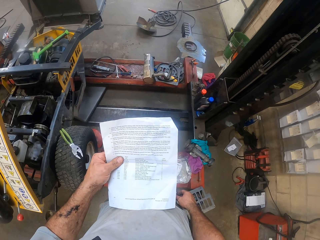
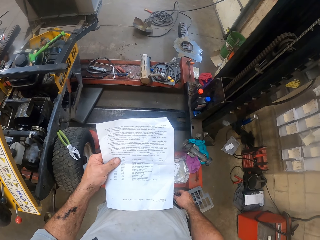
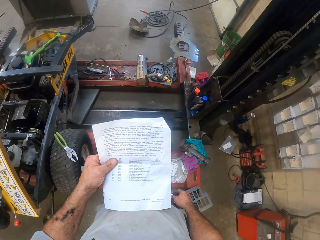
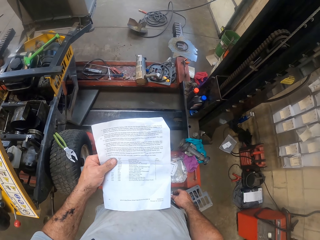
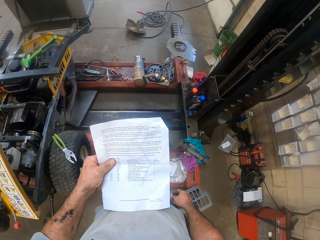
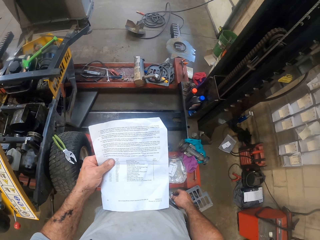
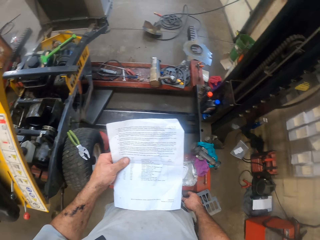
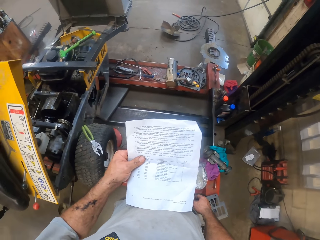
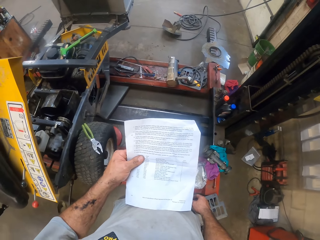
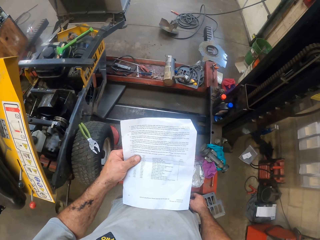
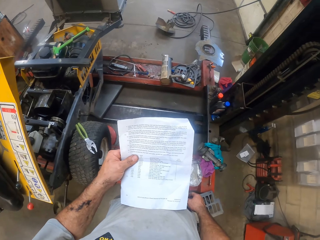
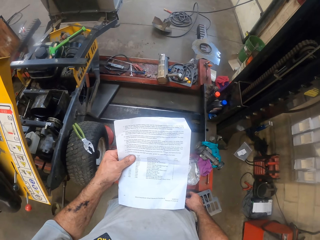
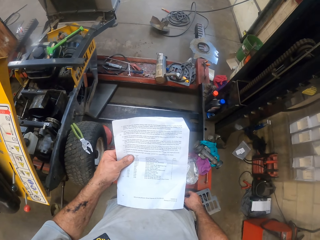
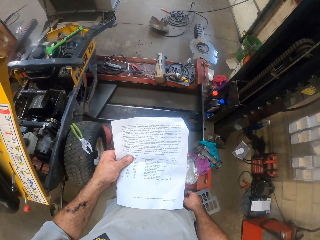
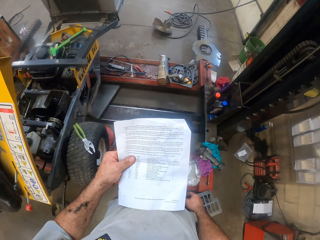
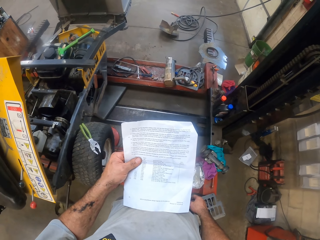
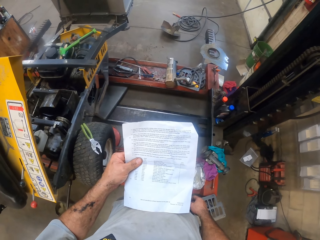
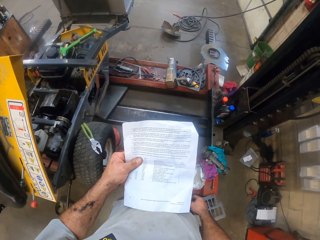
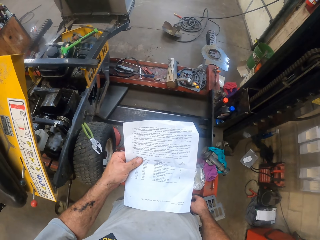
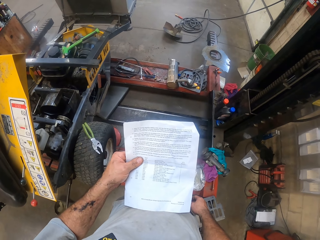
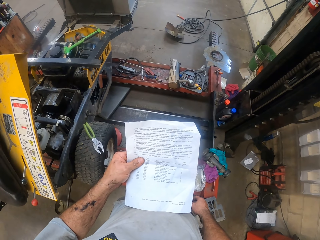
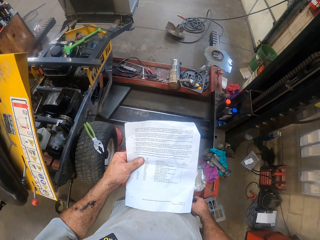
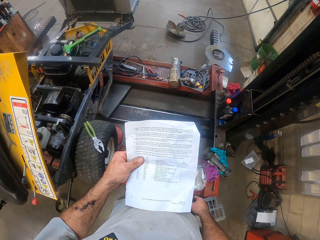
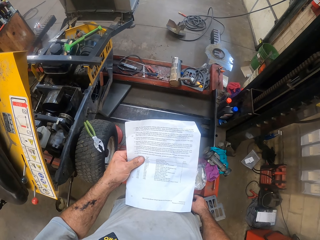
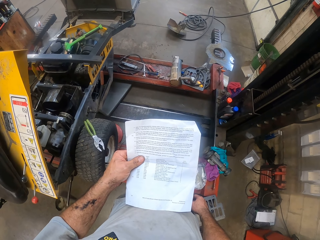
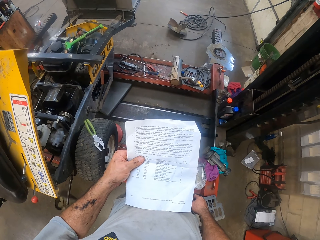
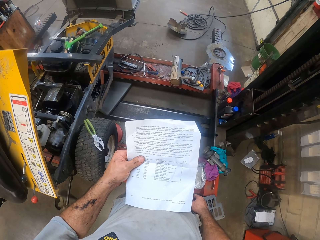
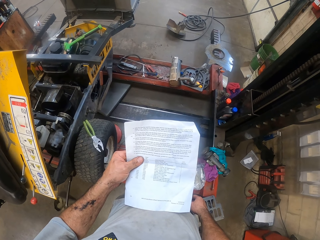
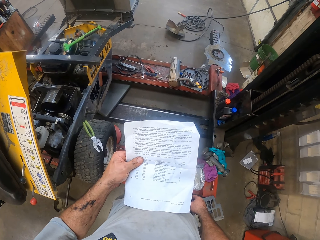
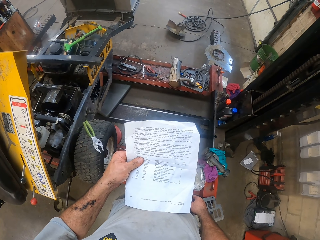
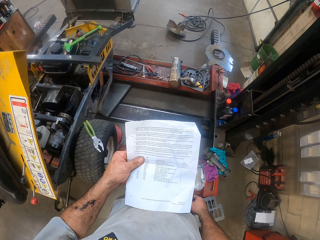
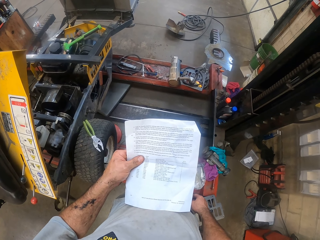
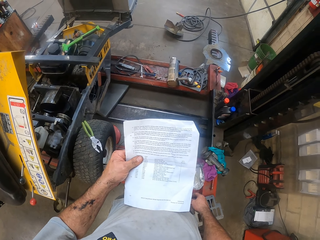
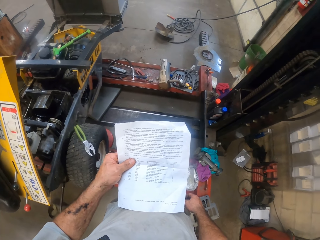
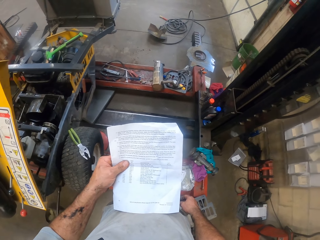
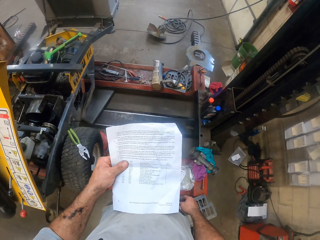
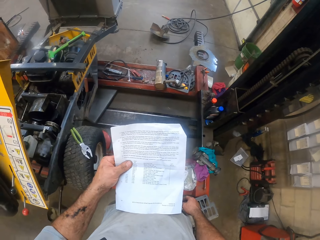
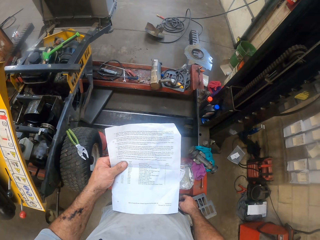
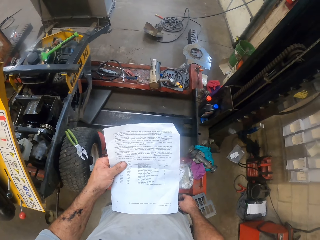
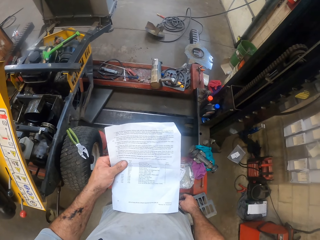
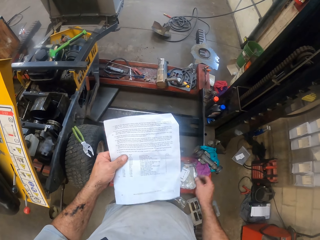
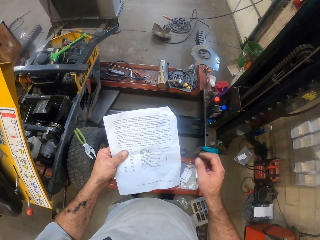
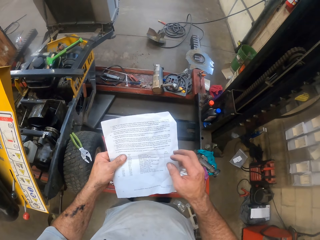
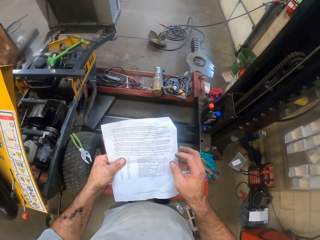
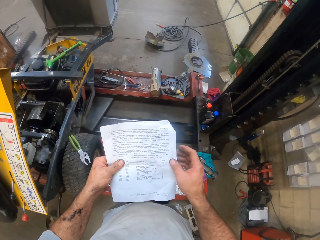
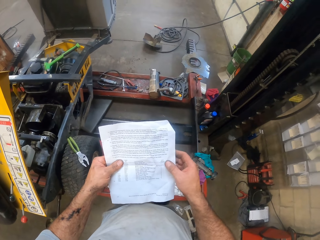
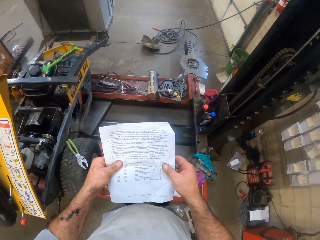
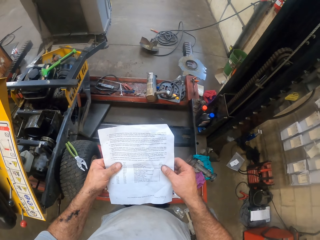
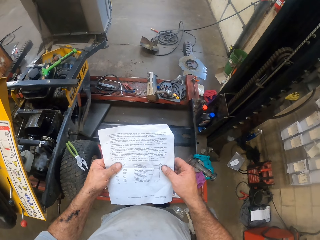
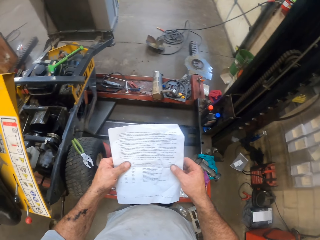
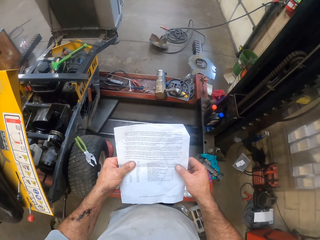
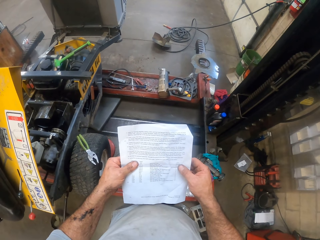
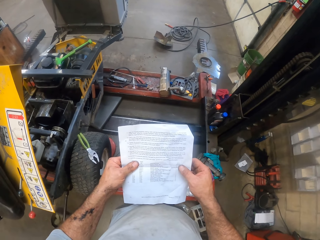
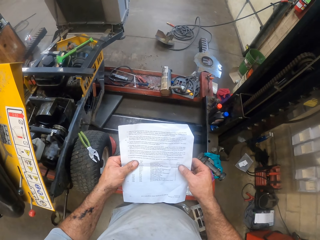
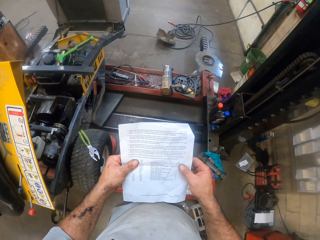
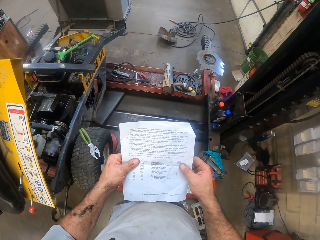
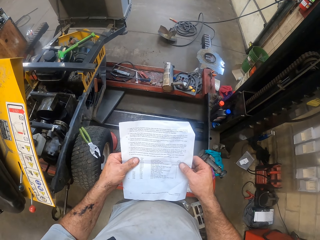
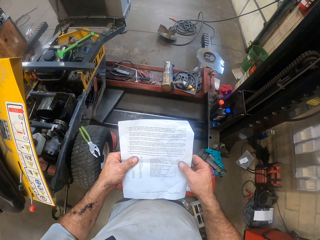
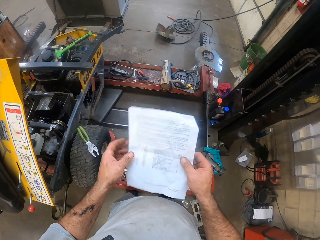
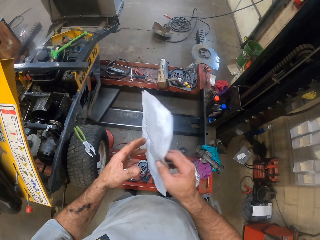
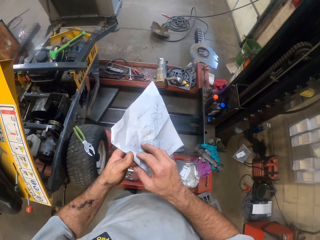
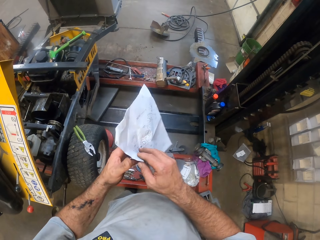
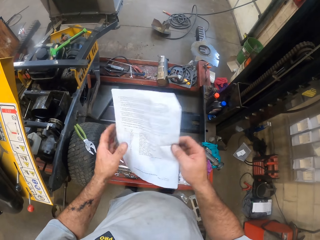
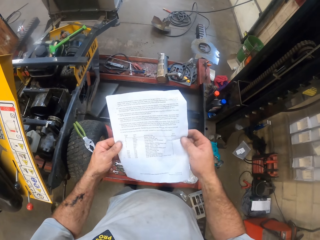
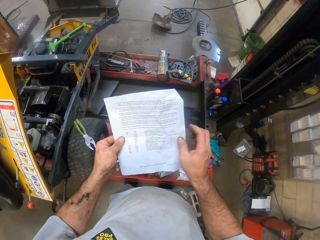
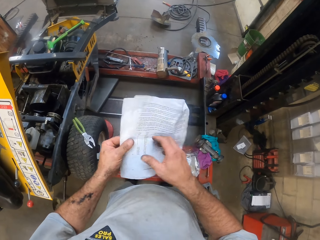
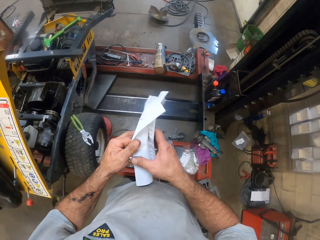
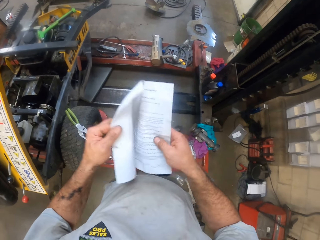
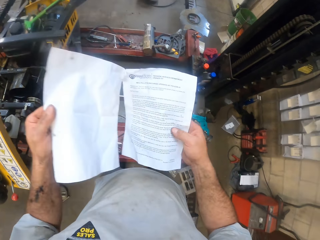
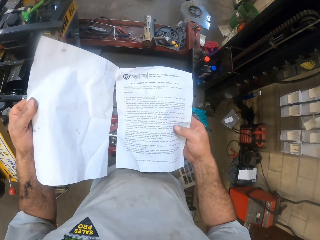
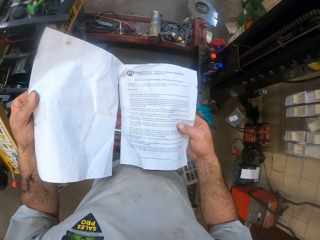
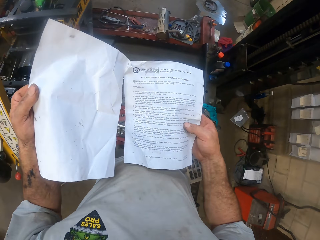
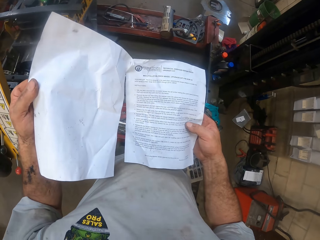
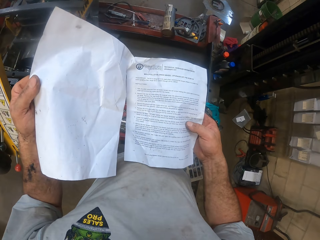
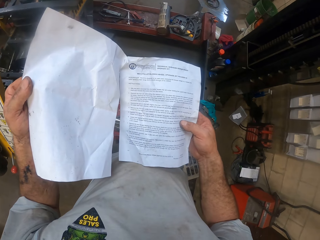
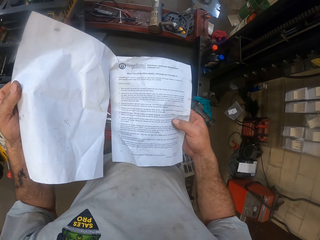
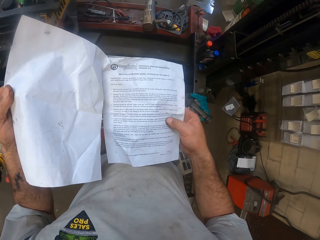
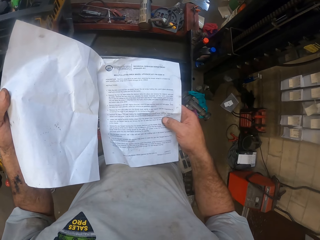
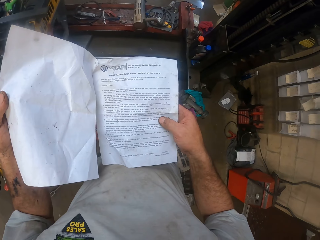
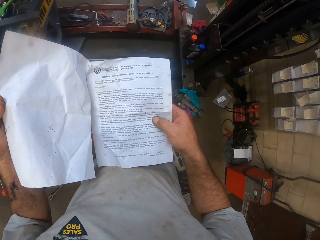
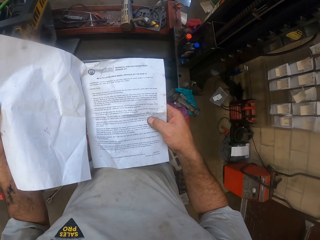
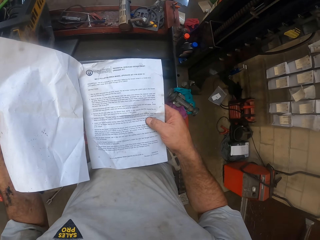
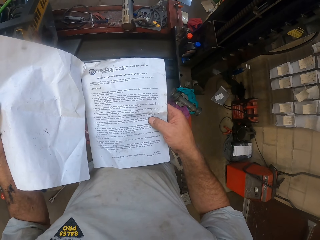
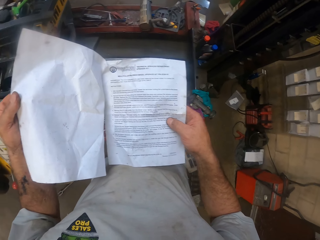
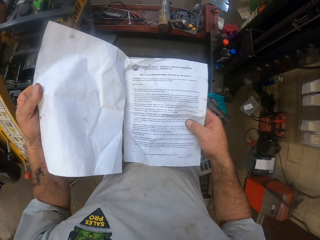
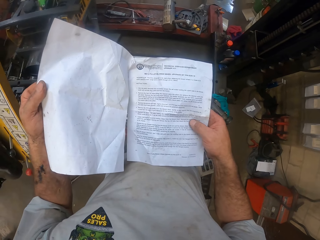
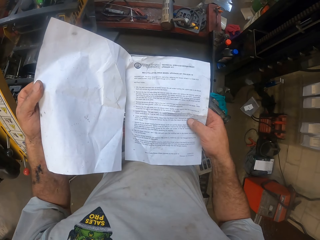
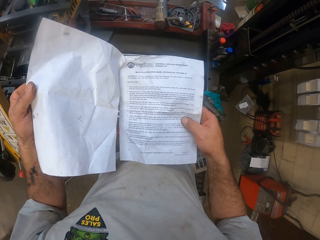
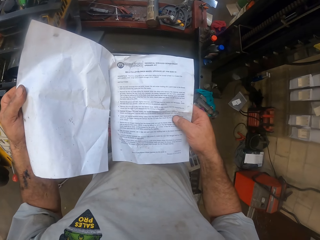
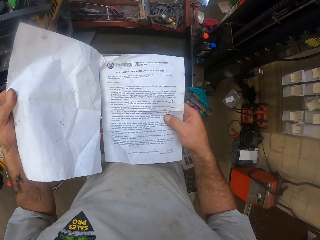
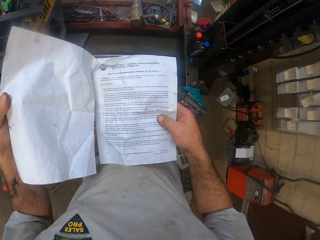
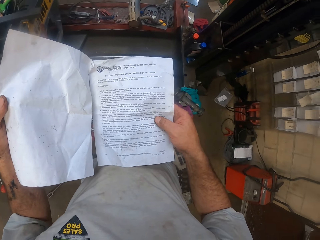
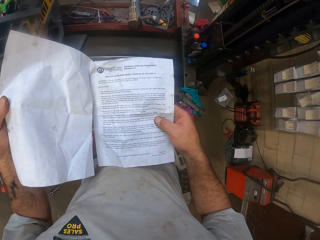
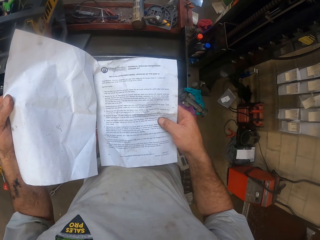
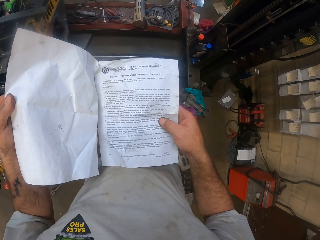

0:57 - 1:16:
The camera wearer holds the paper with both hands. He flips the paper with both hands. He opens another page of the paper.
